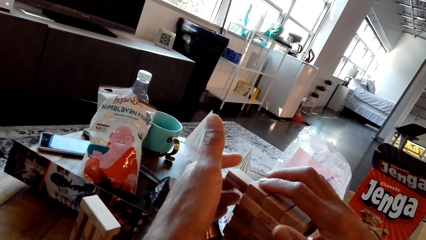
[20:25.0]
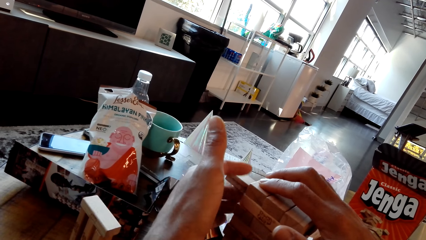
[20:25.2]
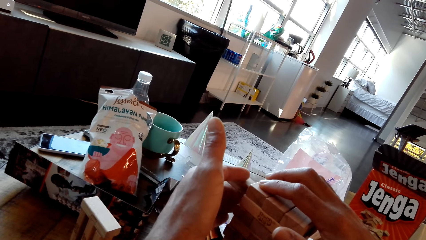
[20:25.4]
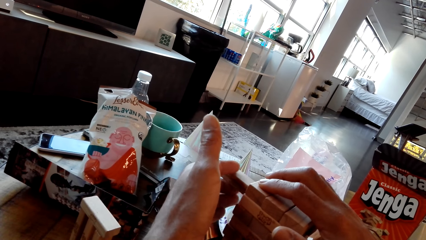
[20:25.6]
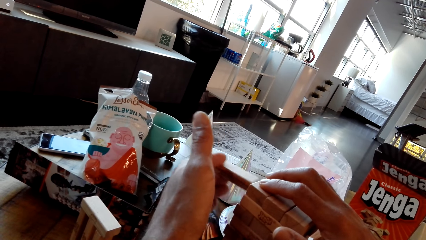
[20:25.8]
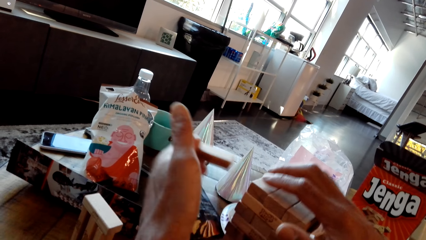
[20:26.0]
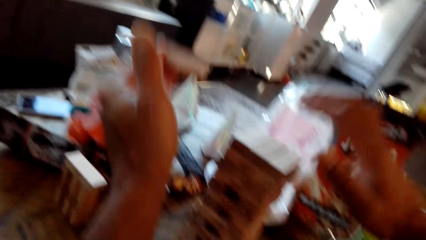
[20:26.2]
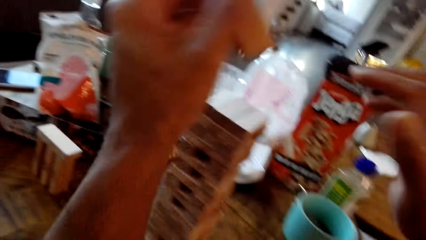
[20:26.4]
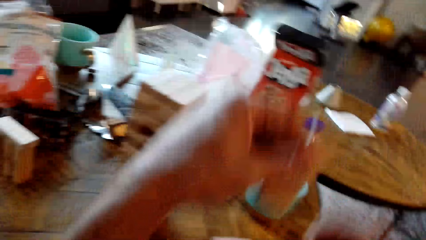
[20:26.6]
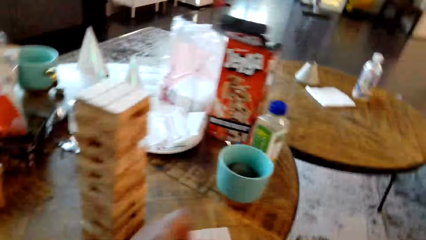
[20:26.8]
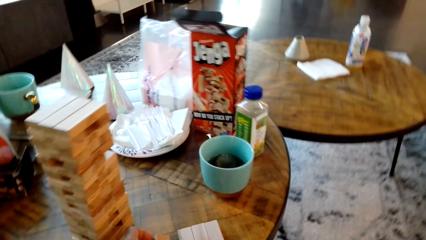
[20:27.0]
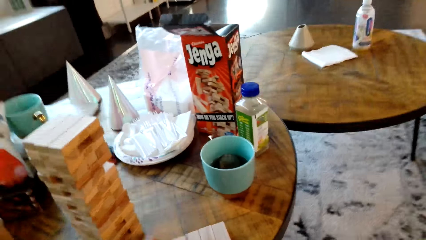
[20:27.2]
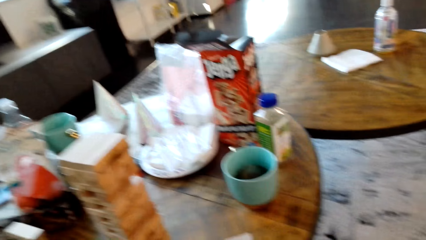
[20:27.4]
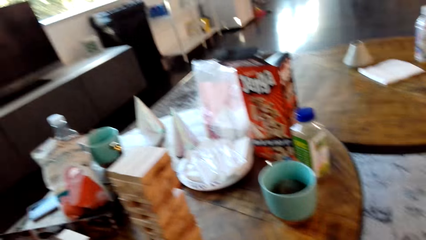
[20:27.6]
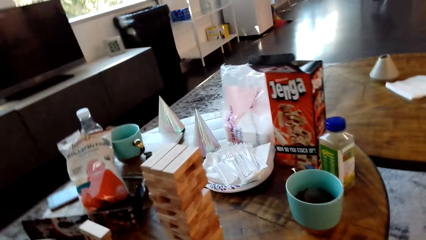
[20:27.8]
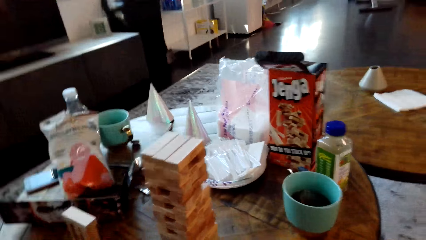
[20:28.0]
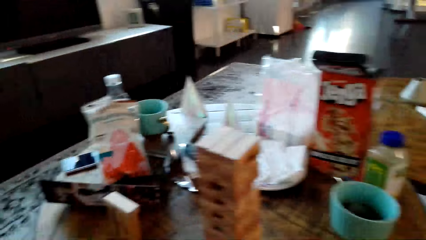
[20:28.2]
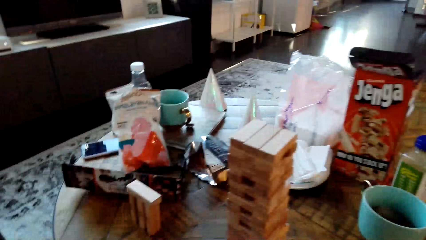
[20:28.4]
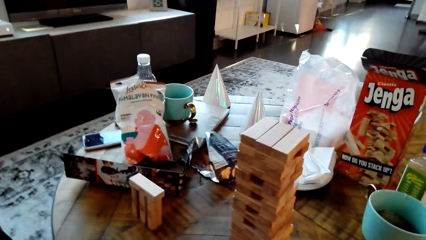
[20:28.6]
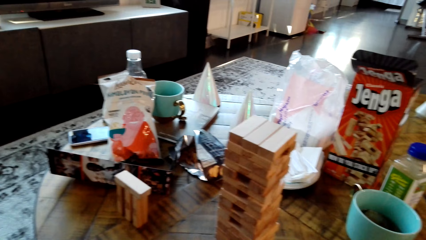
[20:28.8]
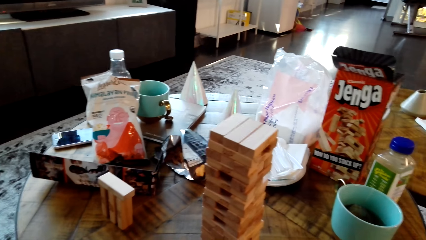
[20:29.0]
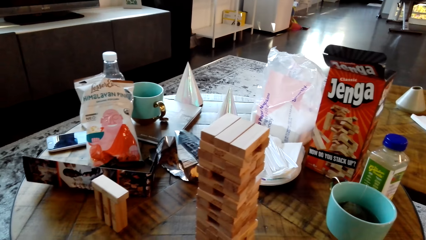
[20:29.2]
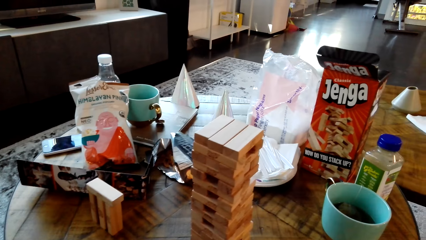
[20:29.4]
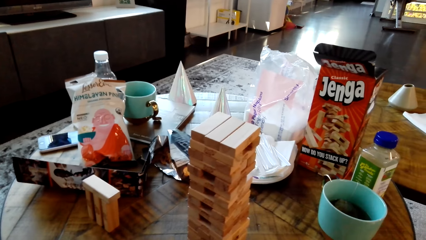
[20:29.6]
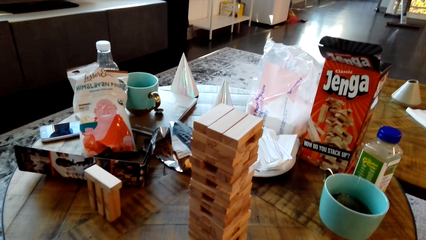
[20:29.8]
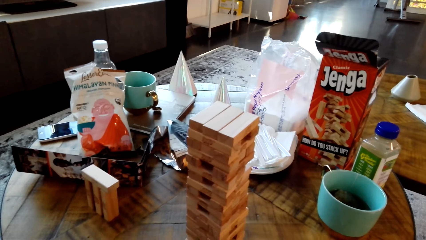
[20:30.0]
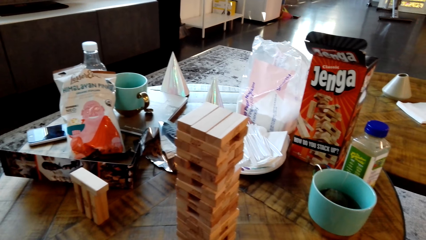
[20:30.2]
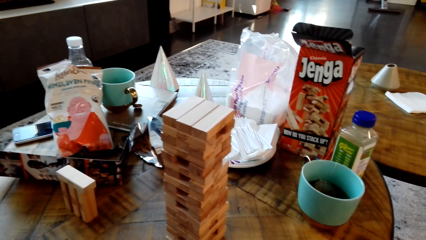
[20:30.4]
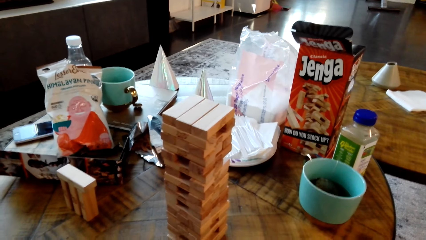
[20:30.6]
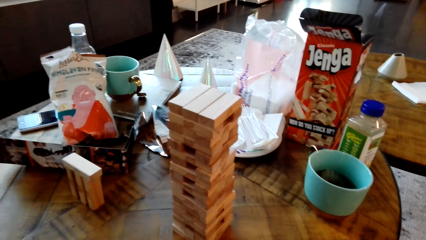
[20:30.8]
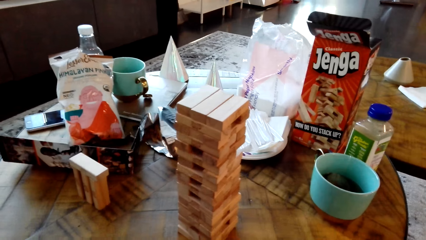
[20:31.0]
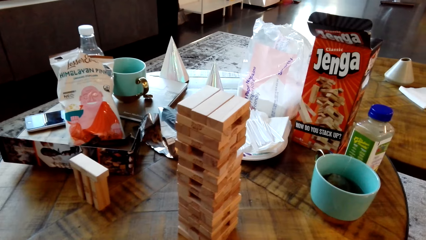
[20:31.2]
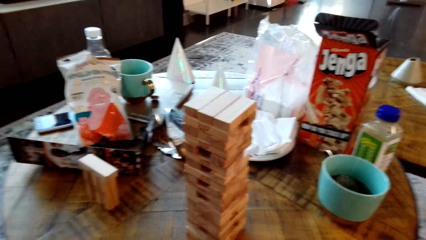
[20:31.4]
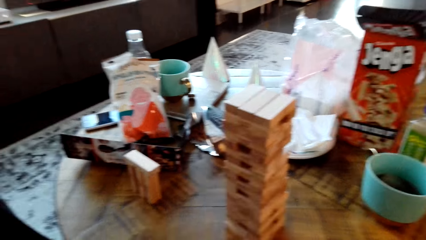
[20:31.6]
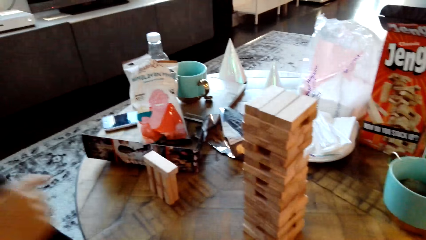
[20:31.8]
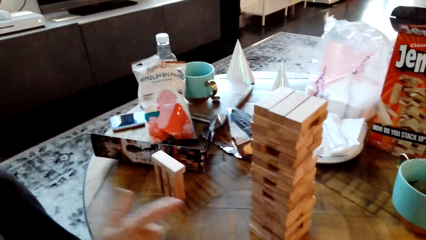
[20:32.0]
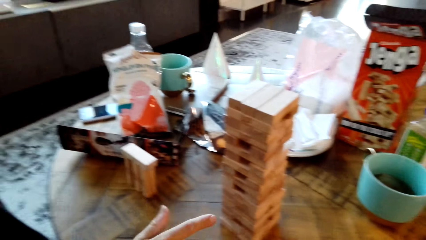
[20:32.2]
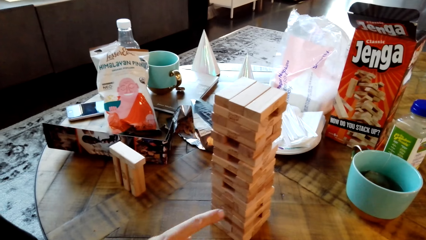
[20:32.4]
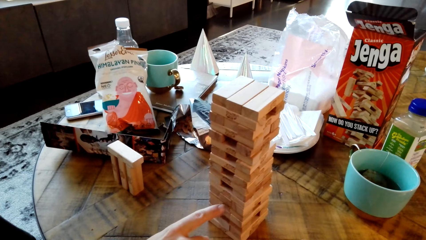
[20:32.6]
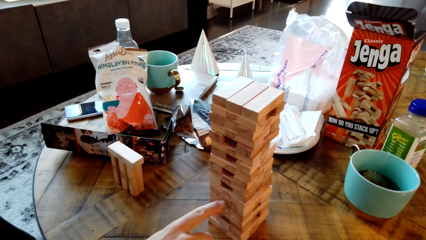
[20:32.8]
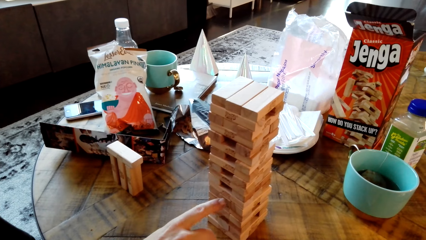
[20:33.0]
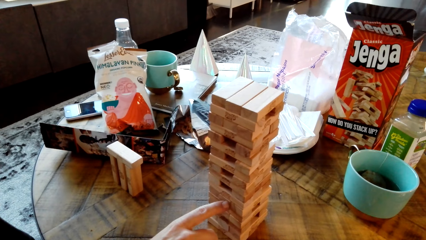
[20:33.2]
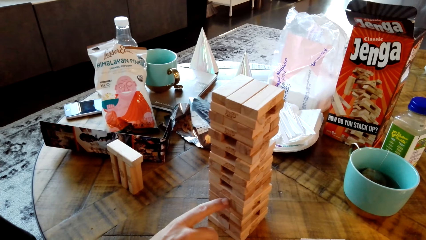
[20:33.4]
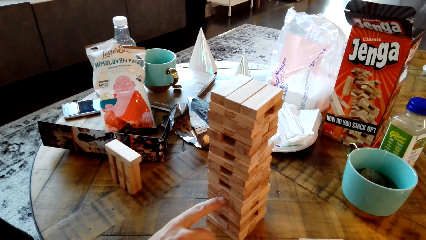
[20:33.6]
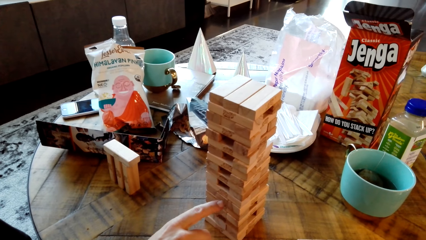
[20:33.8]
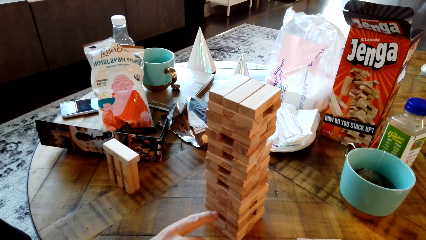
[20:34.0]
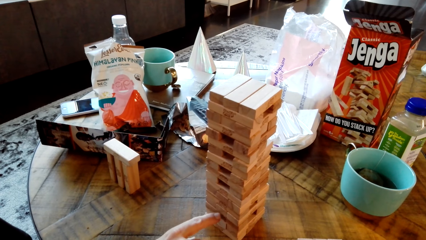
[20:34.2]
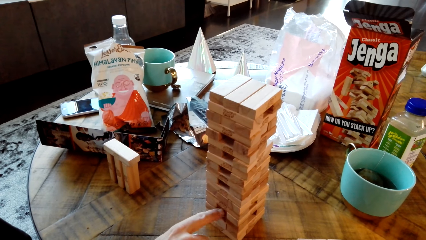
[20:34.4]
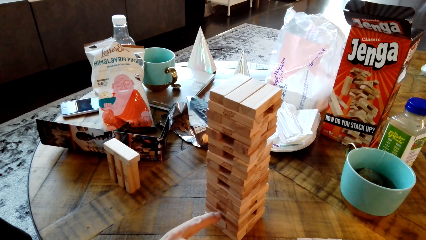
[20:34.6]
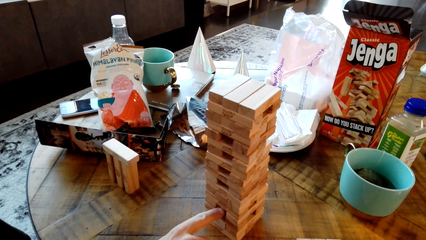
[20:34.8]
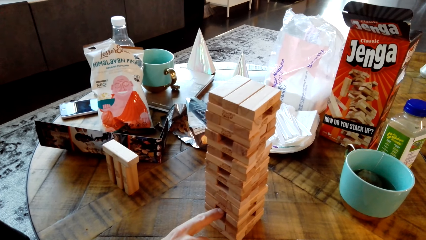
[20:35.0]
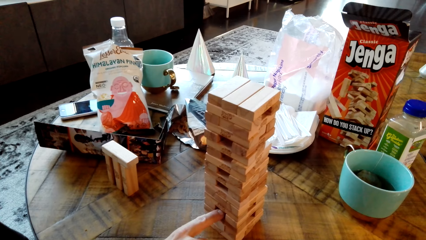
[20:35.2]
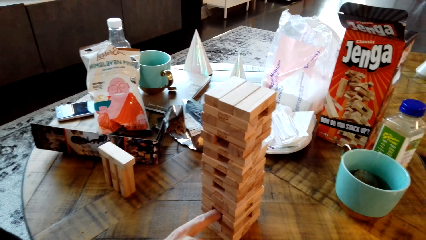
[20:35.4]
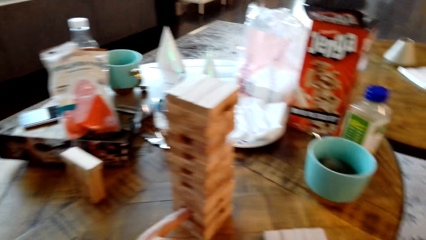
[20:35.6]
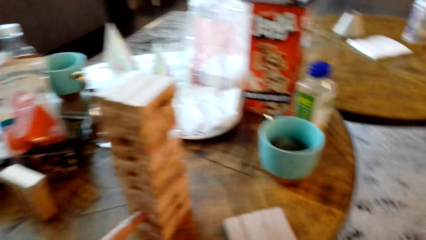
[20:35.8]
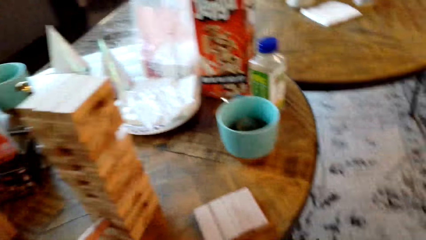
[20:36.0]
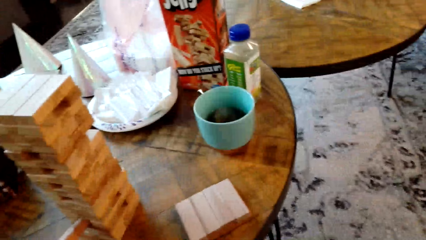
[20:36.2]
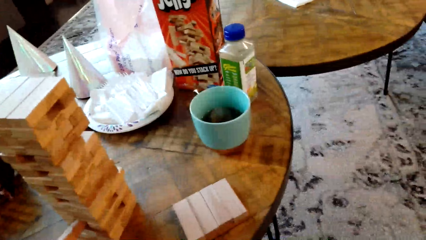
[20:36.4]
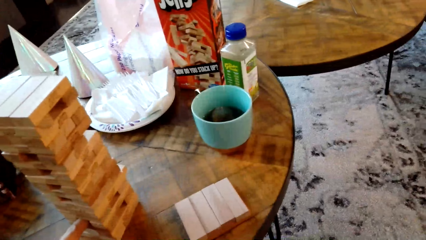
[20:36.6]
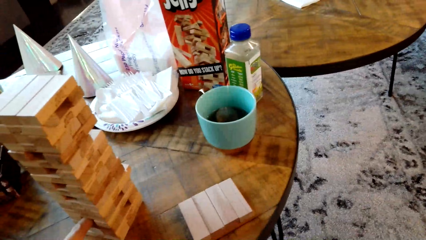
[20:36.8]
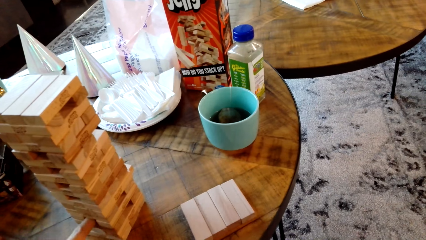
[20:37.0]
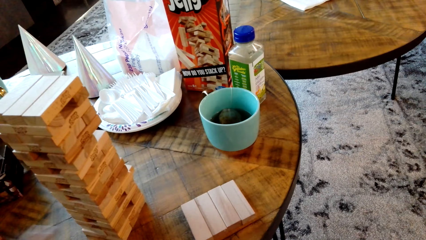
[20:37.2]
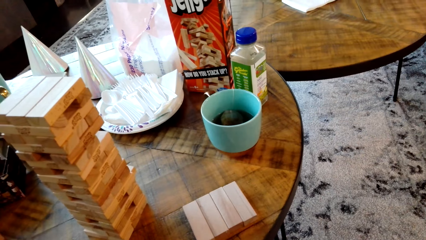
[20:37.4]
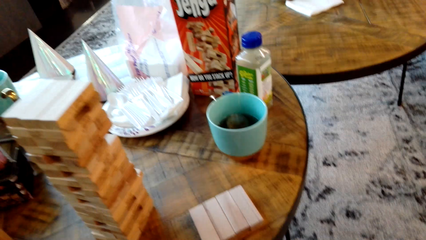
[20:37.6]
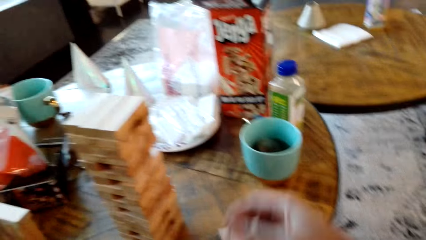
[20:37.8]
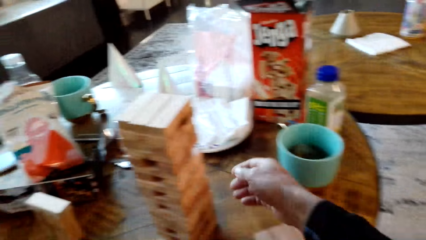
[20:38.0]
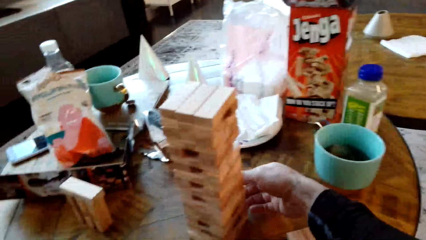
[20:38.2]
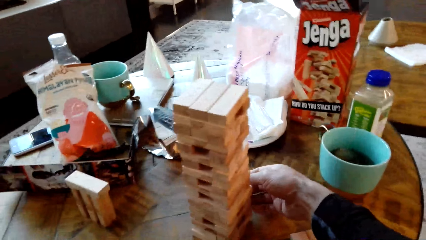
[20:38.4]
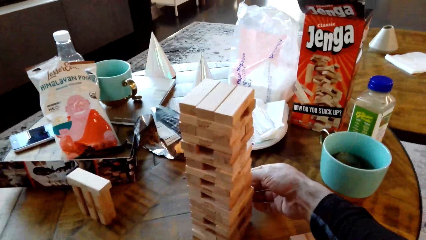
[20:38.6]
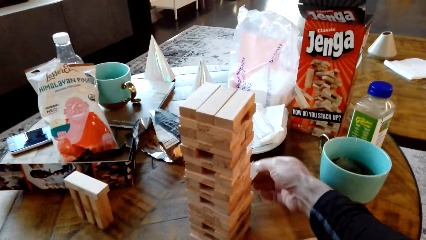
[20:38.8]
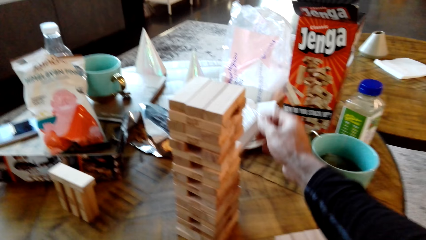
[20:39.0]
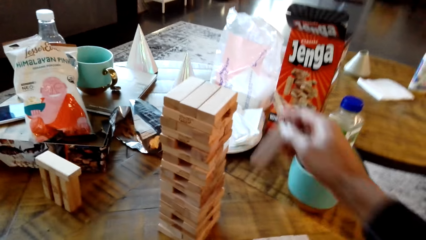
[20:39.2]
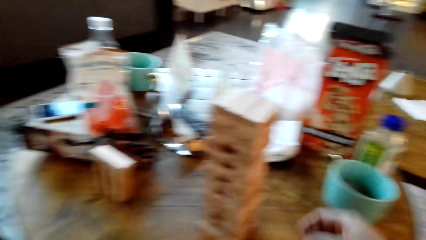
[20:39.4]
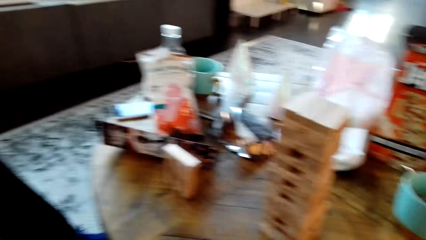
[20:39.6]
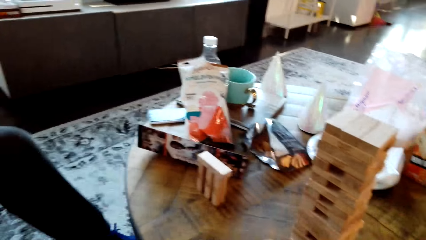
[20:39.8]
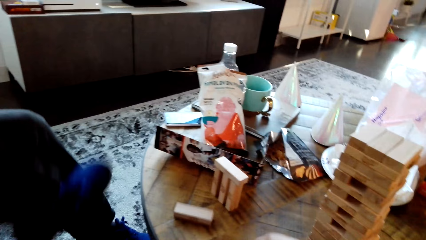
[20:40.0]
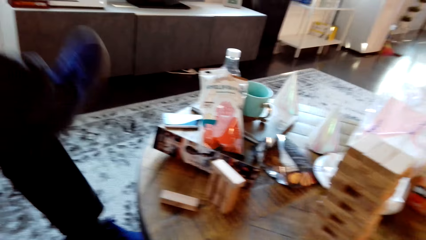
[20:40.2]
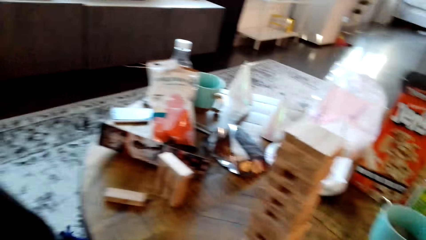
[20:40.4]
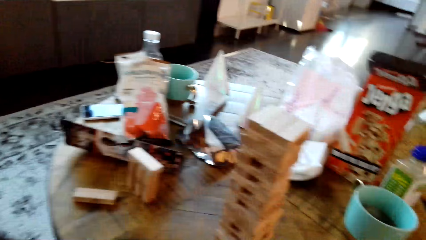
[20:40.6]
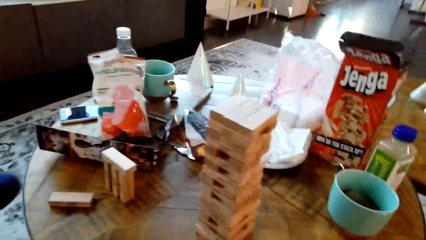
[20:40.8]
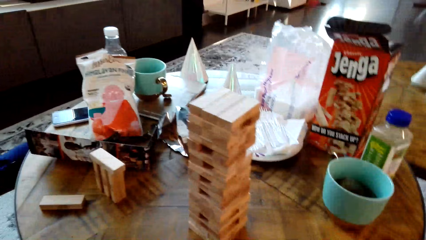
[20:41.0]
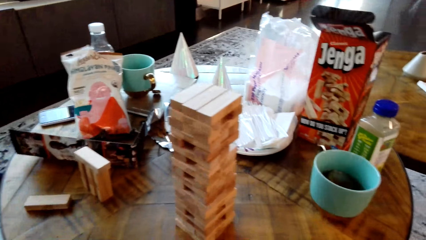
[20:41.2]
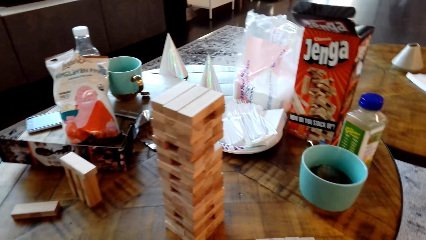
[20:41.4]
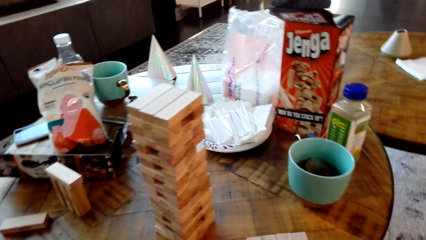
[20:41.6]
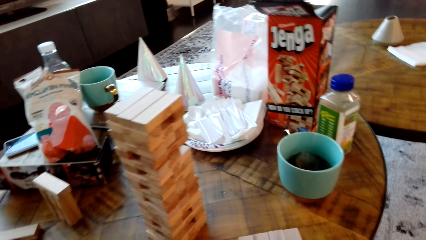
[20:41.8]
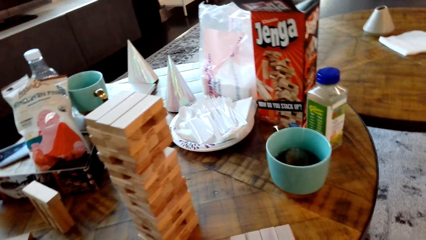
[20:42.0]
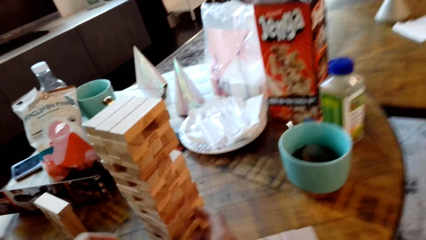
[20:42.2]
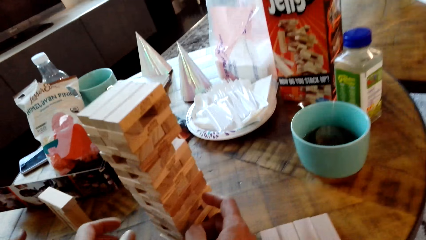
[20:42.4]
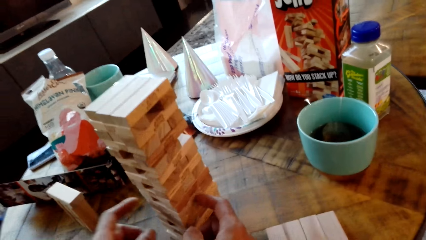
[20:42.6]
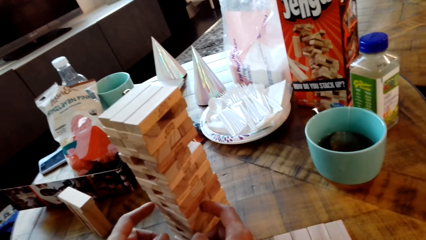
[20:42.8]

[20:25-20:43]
The camera wearer picks up a wood. A person holds something on the table. The camera wearer drops the wood.
